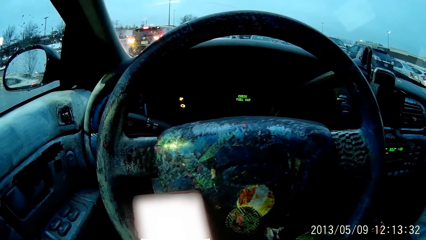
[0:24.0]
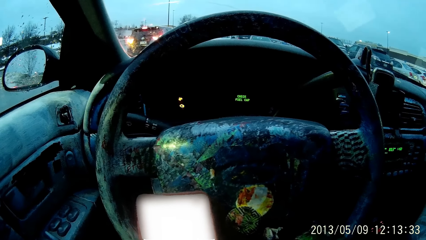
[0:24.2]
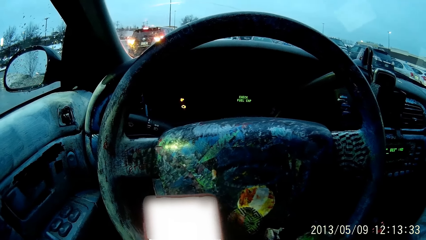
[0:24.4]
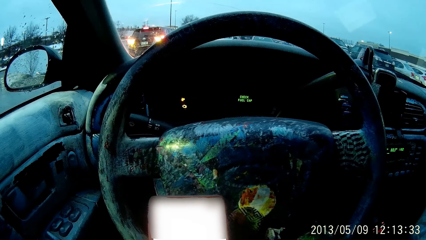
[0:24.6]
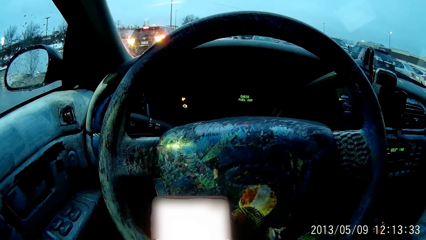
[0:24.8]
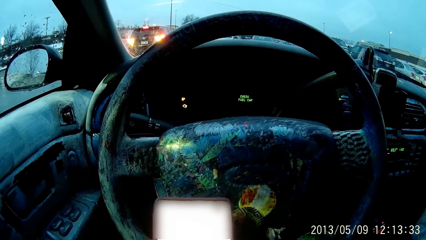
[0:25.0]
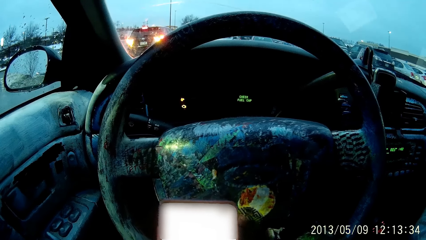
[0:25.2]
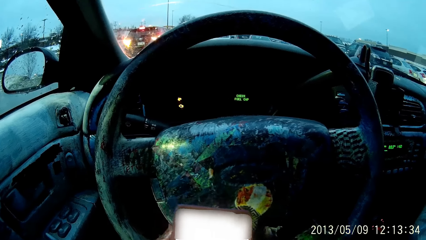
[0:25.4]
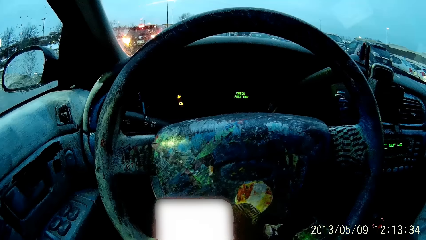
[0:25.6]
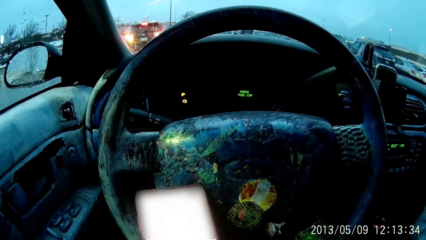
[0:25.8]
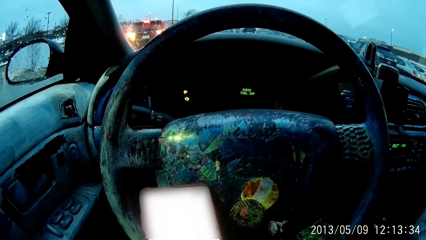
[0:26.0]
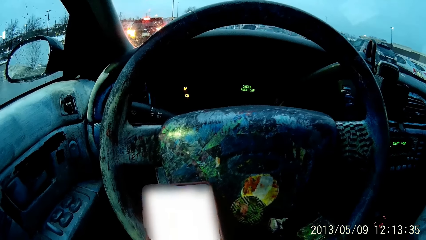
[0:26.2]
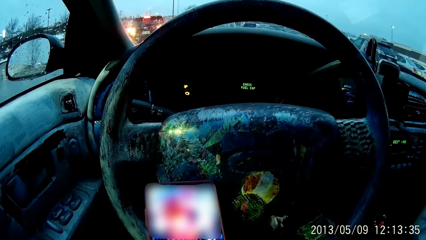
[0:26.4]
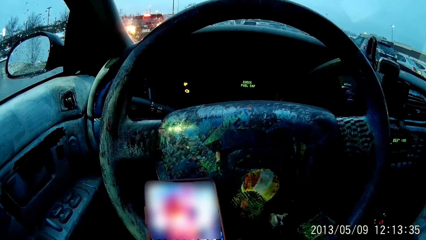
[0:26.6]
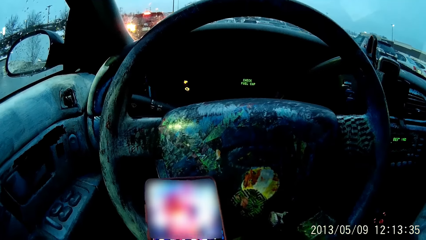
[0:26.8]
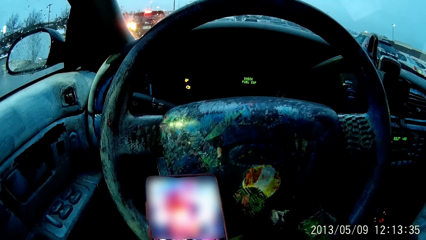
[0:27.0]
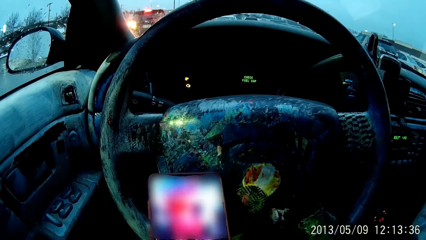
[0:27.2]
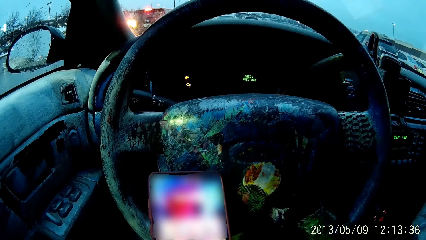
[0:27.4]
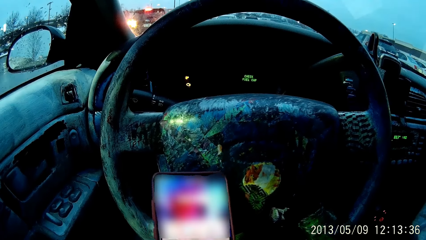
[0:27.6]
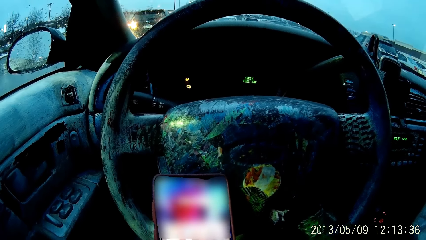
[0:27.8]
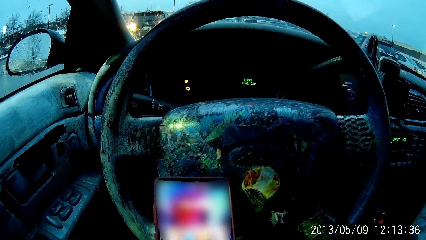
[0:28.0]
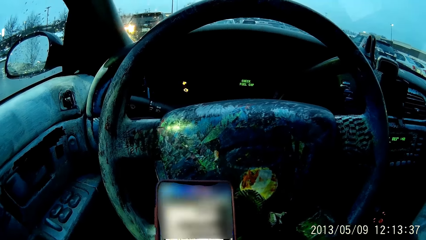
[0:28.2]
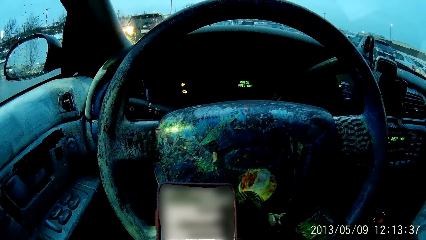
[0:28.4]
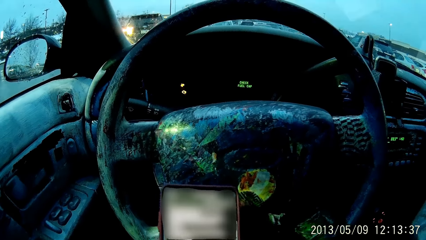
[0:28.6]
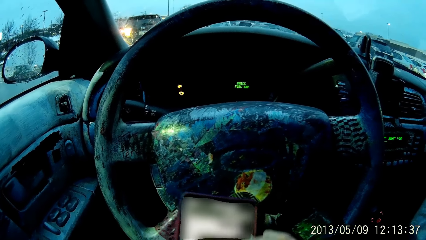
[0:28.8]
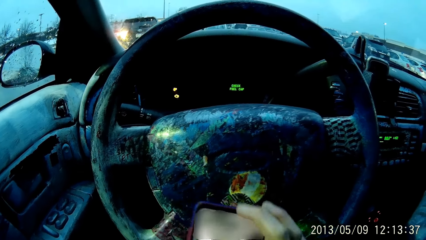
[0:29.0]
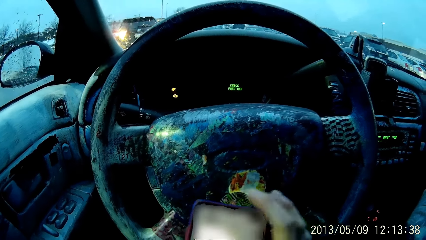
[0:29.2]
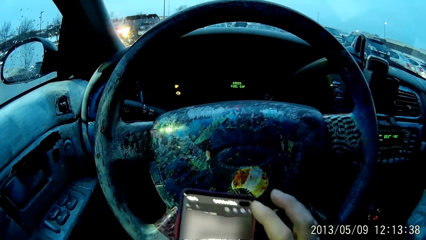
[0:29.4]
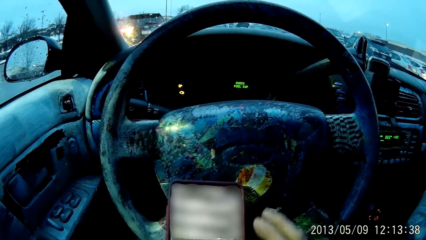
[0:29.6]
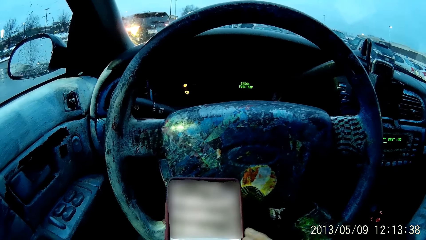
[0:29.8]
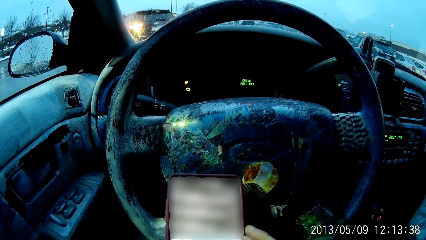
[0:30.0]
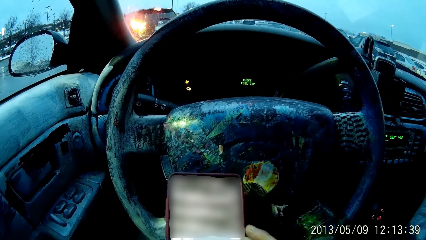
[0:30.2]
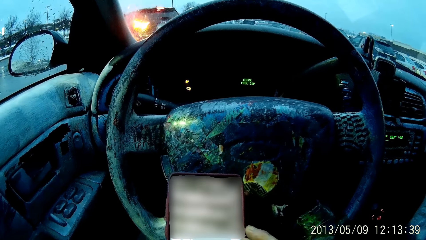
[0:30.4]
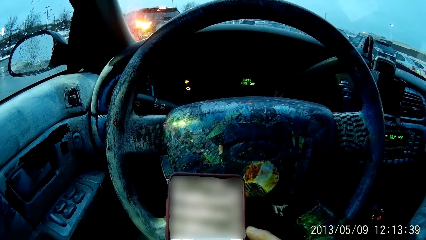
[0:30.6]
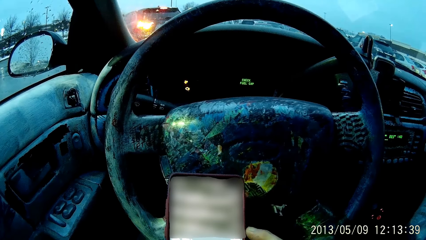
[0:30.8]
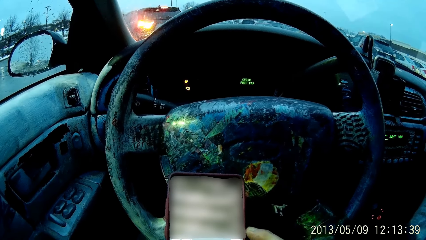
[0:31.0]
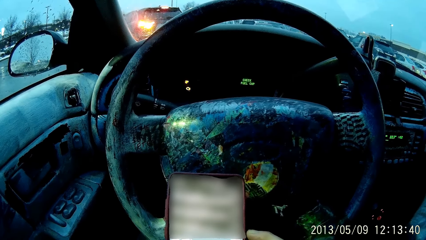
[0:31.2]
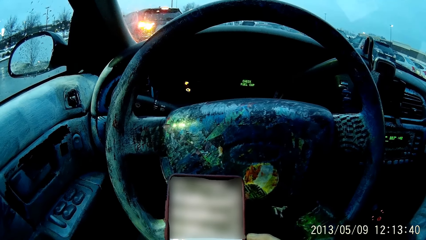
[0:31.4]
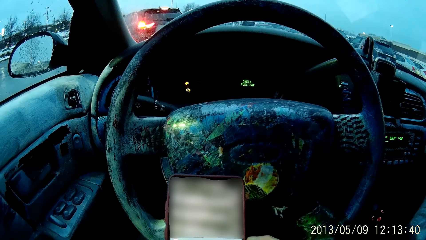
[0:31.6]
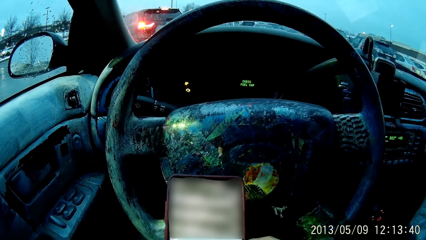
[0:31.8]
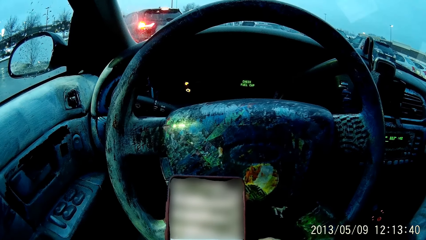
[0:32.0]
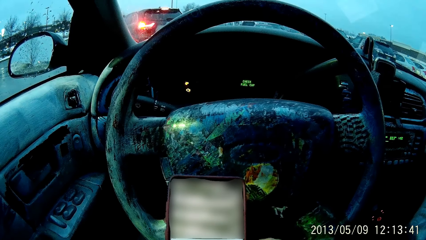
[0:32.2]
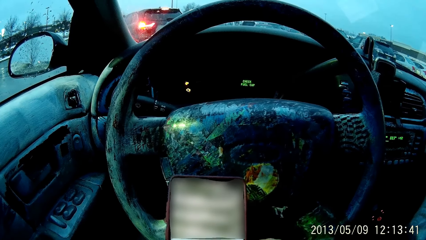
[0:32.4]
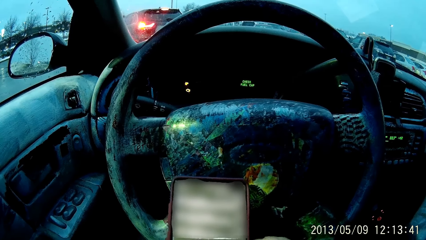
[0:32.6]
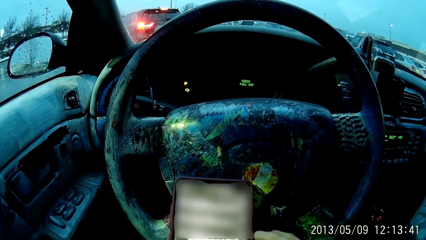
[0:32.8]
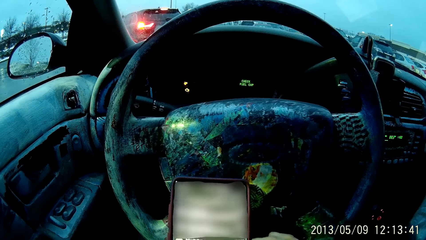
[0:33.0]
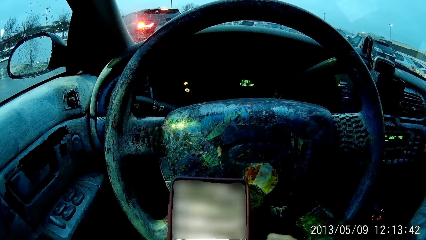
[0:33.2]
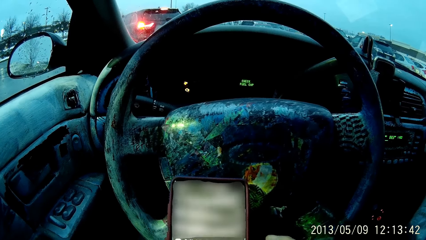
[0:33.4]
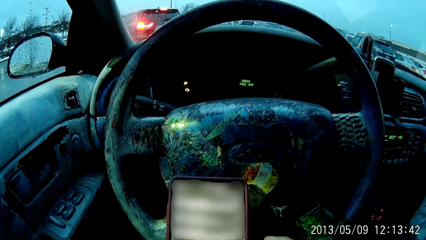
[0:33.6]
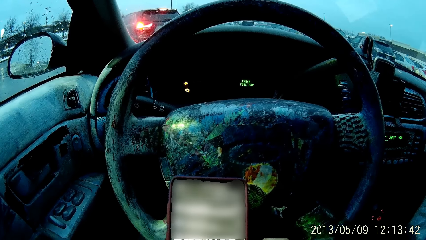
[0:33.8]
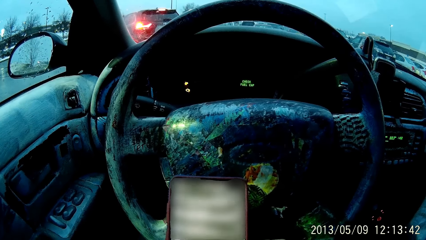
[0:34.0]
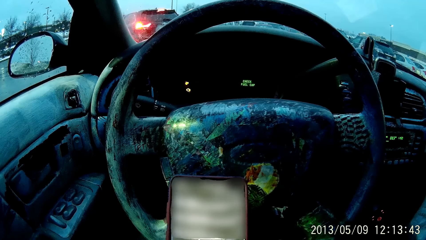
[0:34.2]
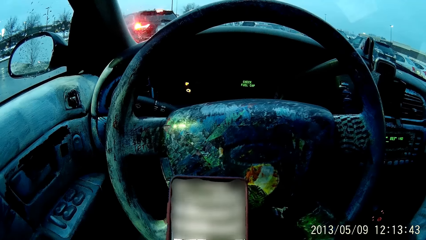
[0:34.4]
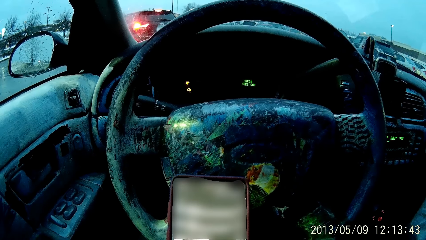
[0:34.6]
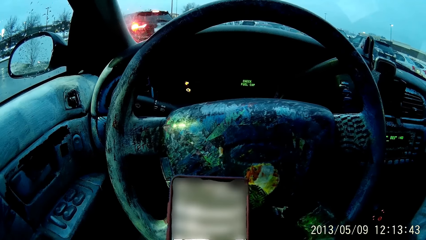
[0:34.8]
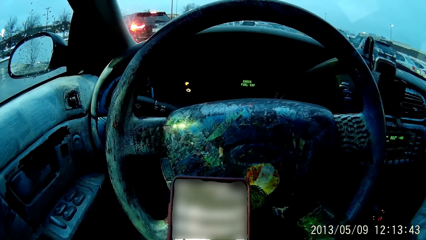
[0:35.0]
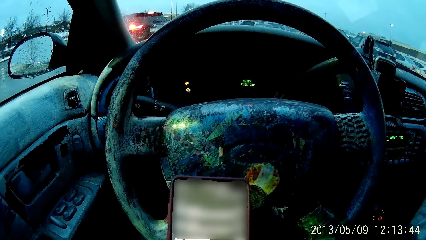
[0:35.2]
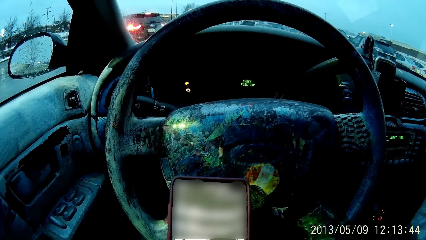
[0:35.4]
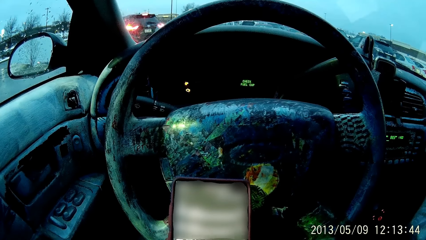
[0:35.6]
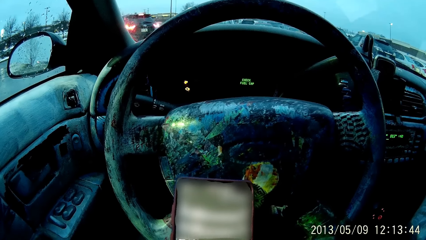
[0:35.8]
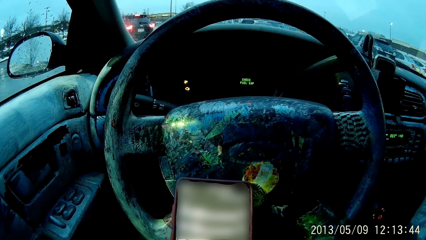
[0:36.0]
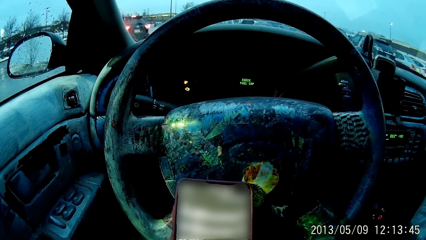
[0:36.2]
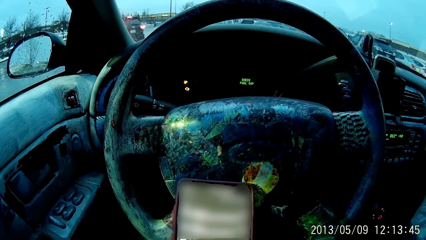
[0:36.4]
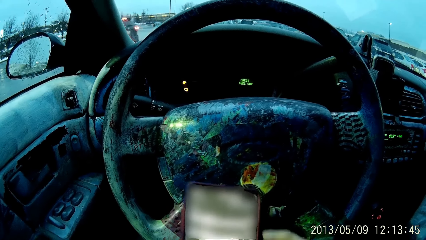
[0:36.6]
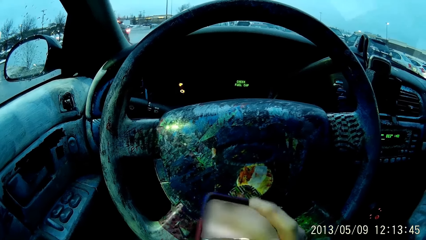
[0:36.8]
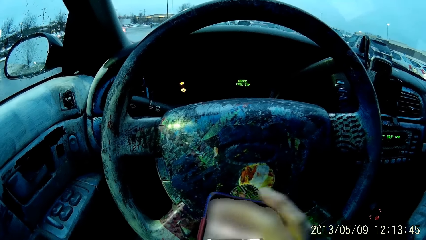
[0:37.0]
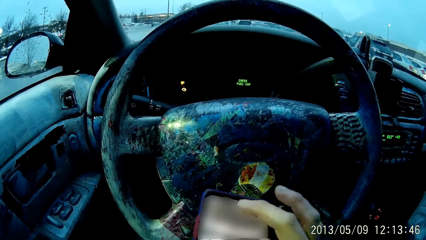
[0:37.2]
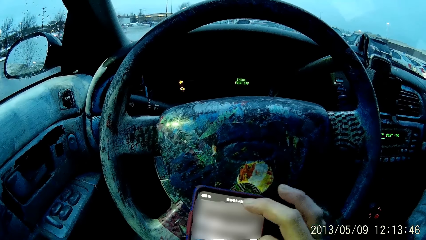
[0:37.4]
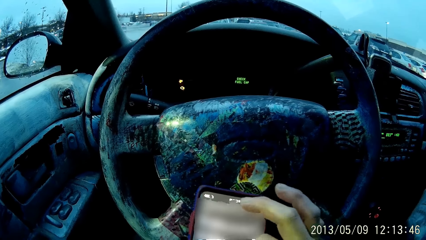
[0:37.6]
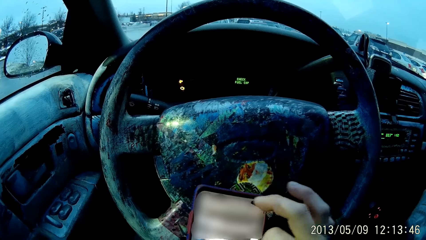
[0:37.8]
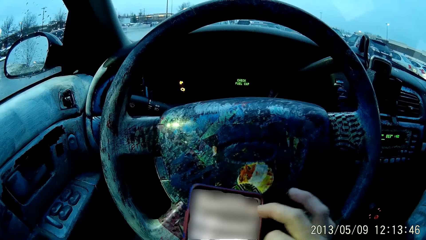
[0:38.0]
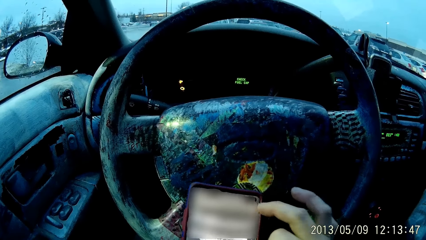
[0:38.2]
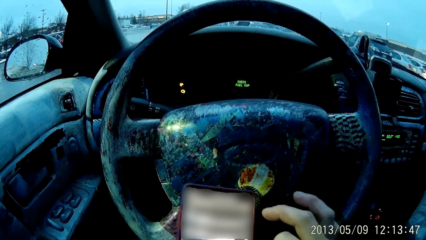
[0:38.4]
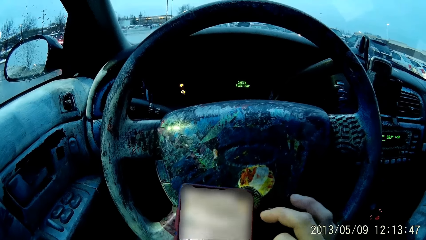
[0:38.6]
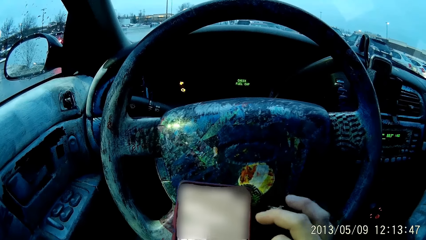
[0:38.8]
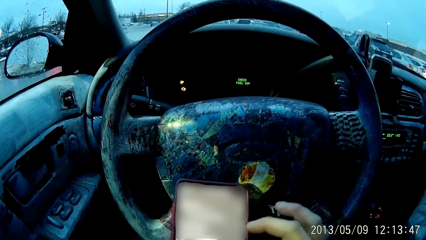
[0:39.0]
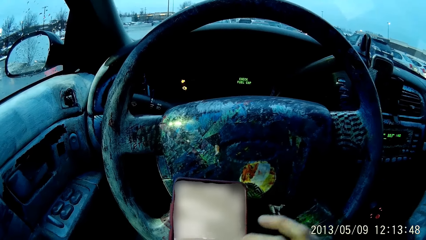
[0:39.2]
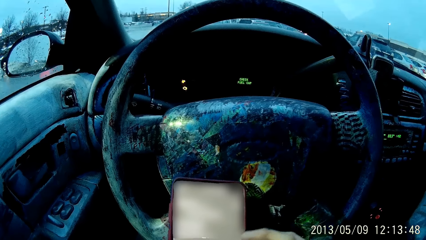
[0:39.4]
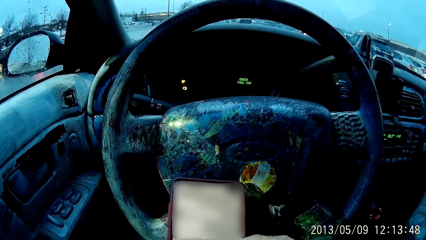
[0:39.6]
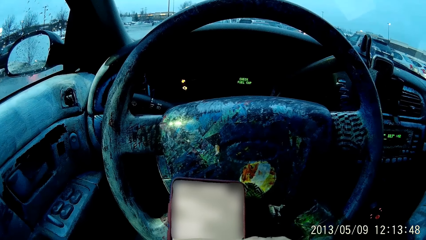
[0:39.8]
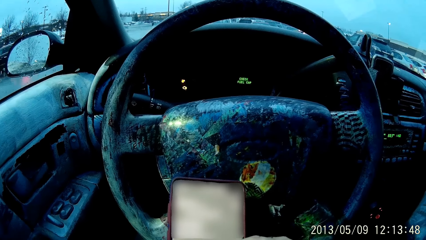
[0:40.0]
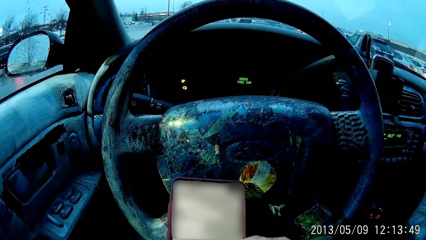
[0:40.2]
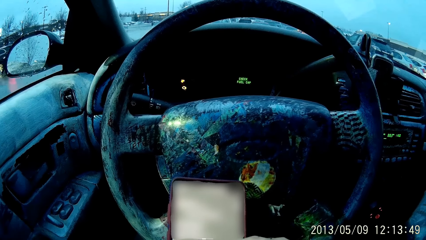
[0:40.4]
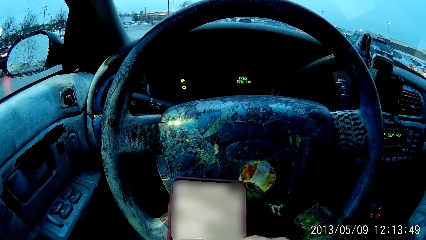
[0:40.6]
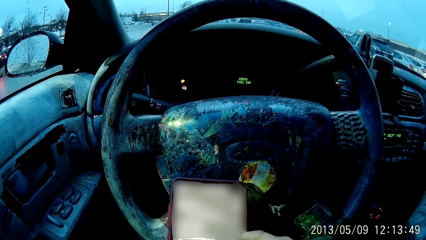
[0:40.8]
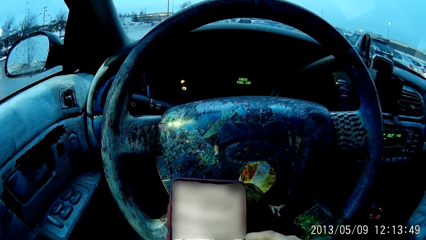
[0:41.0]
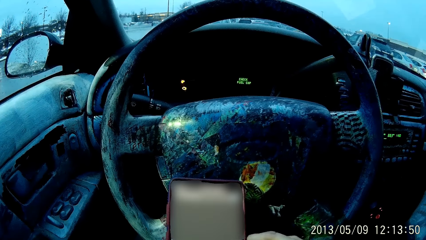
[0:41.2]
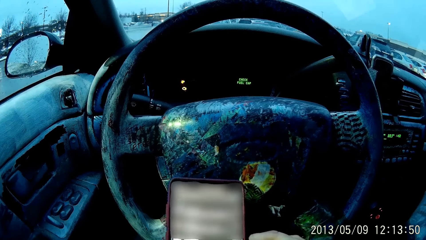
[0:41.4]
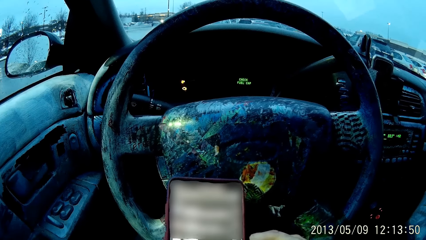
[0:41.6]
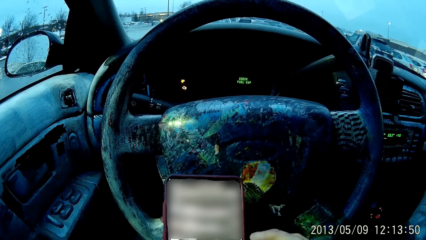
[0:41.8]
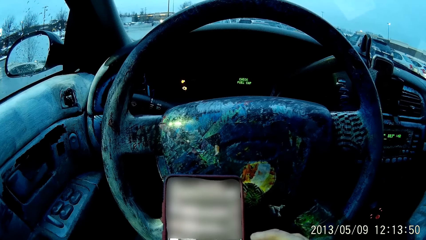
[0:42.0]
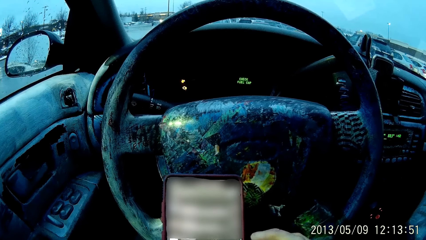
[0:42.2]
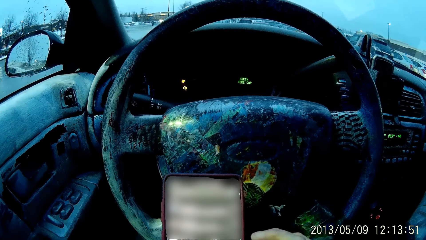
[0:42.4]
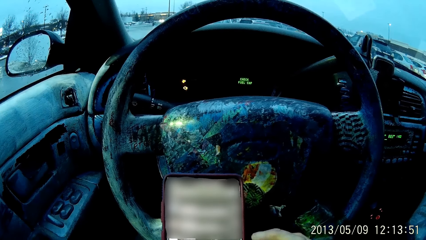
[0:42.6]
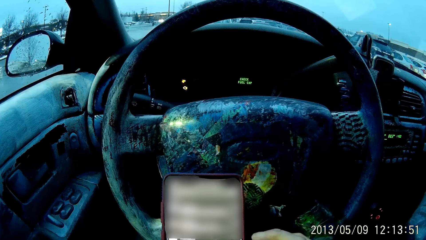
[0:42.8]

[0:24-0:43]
The camera wearer uses the phone. He swipes the phone screen with his right hand. He holds the phone with both hands. He looks at the phone. He swipes the phone using his right hand. He swipes left and right. He removes his right hand from the screen.
